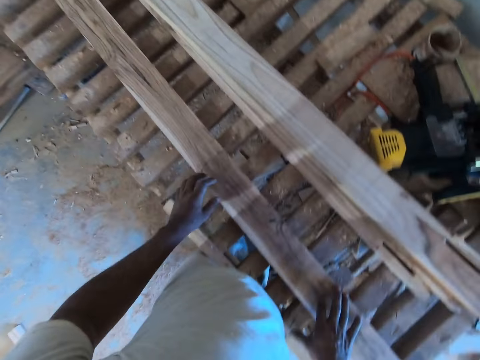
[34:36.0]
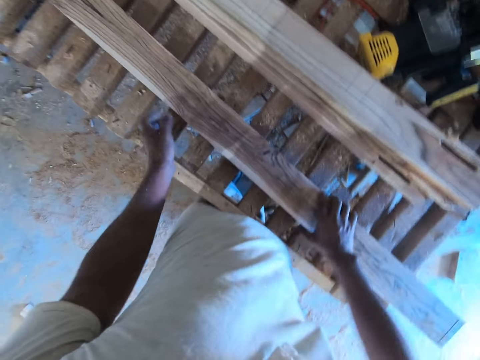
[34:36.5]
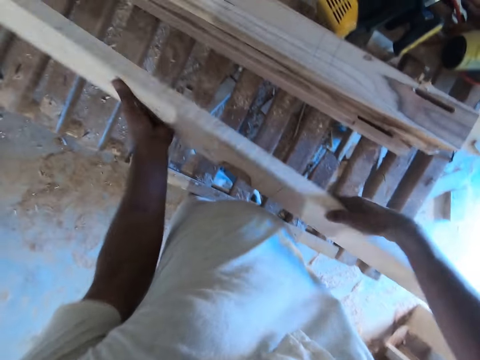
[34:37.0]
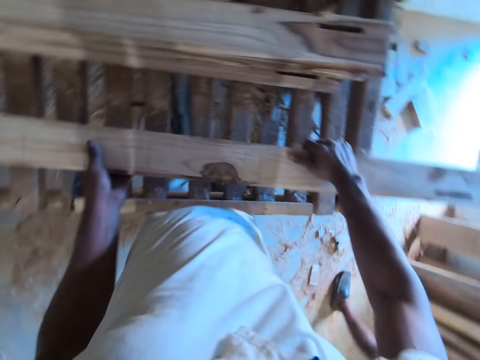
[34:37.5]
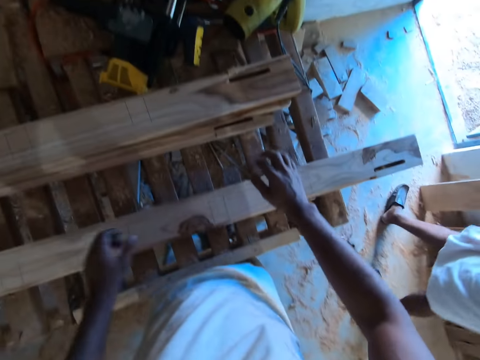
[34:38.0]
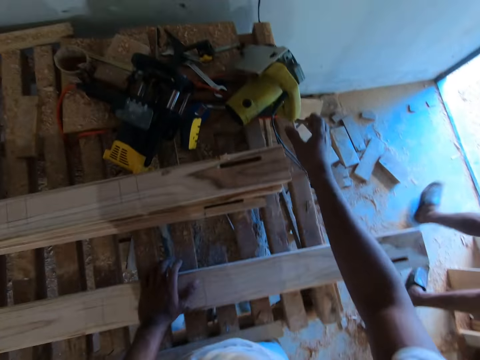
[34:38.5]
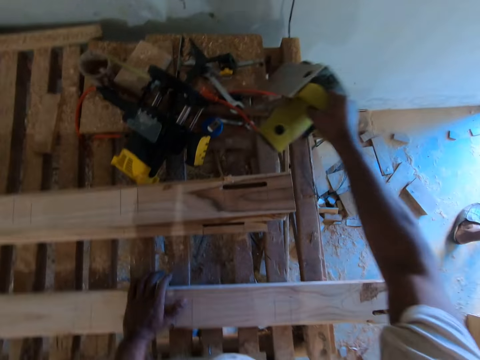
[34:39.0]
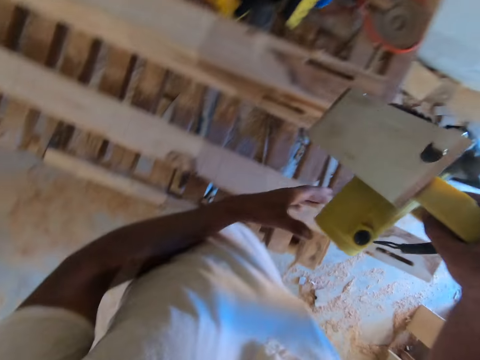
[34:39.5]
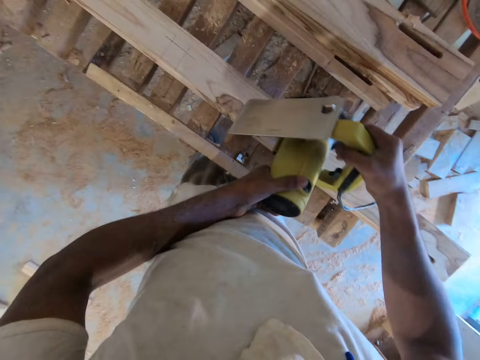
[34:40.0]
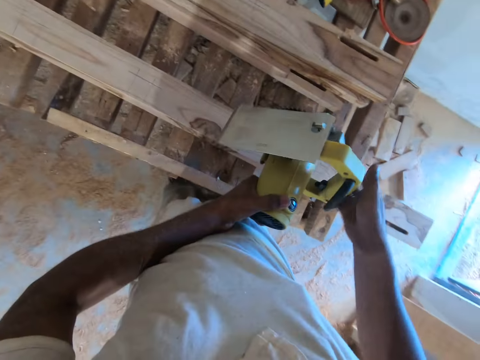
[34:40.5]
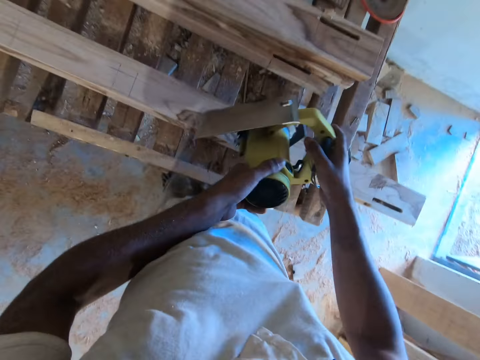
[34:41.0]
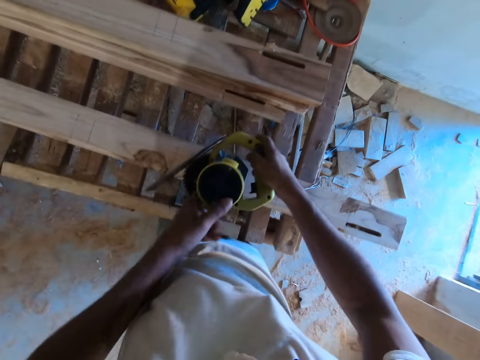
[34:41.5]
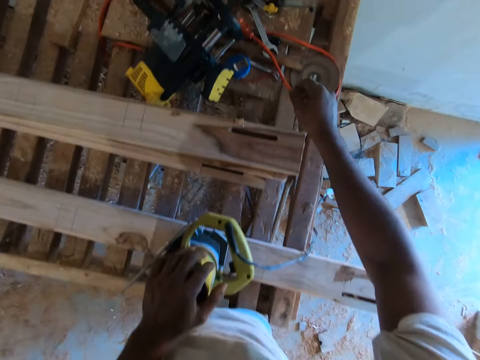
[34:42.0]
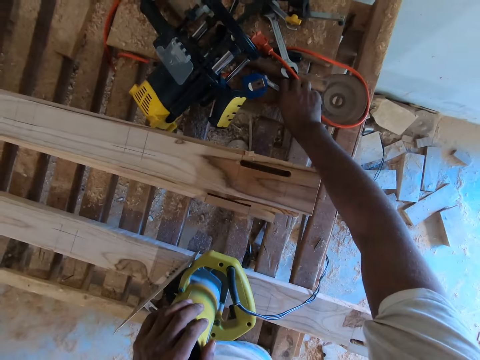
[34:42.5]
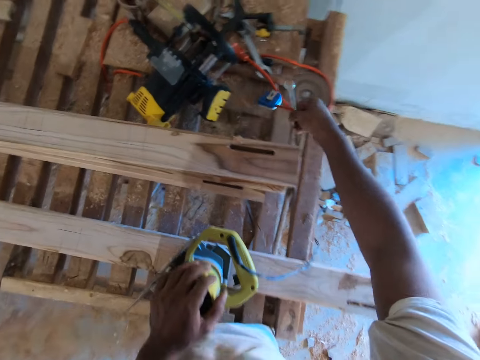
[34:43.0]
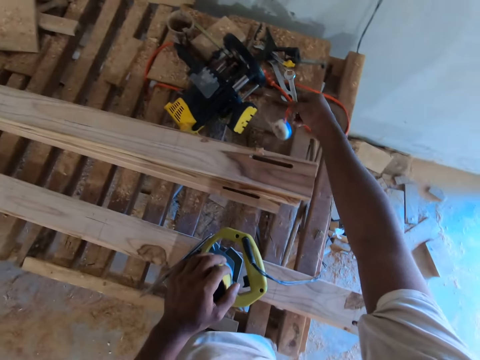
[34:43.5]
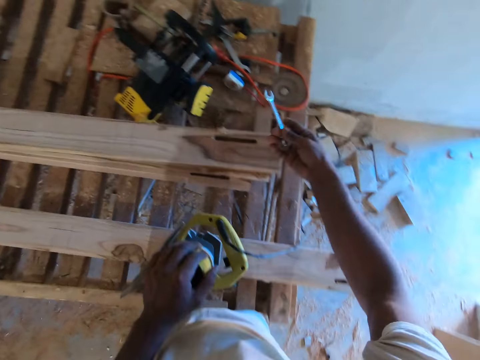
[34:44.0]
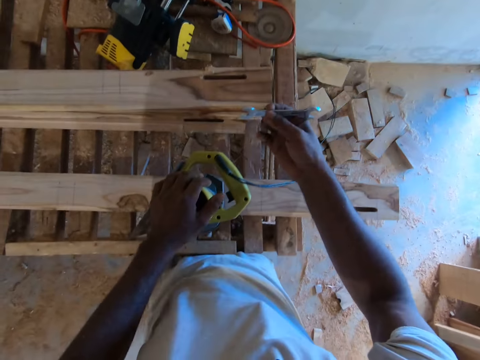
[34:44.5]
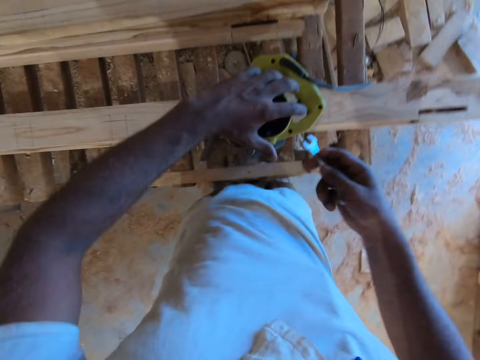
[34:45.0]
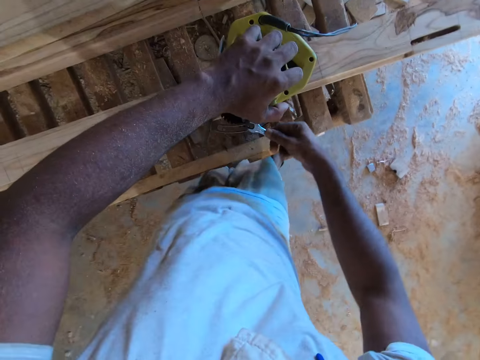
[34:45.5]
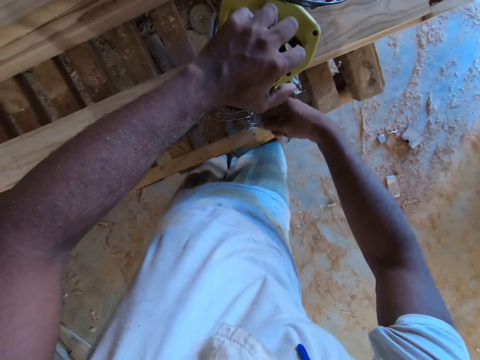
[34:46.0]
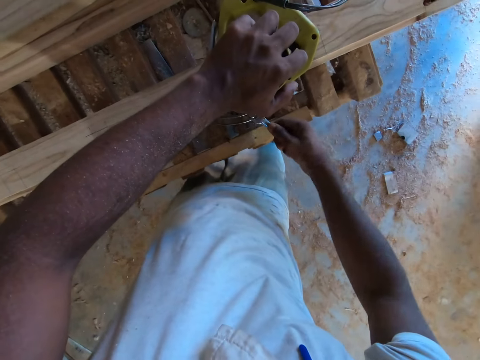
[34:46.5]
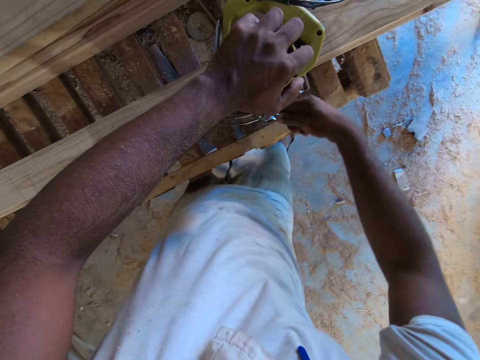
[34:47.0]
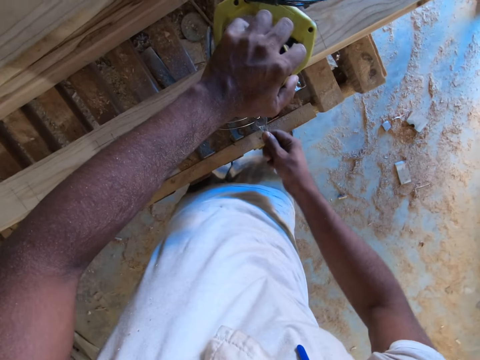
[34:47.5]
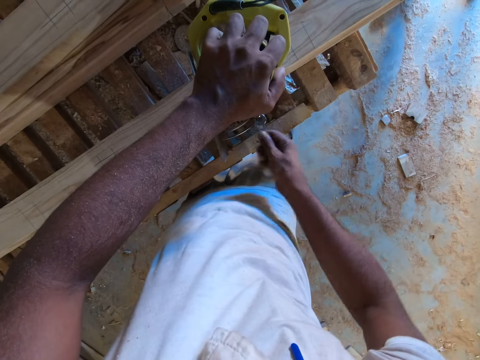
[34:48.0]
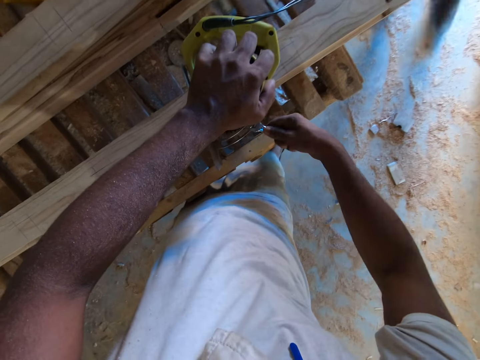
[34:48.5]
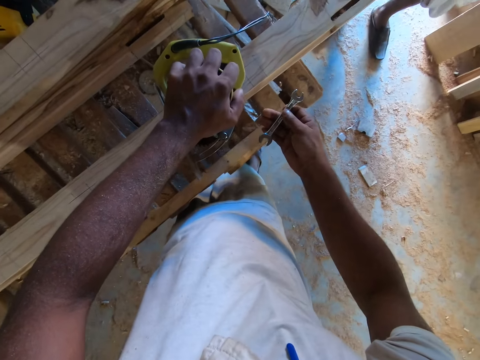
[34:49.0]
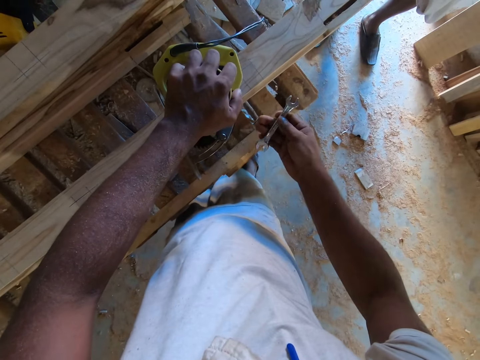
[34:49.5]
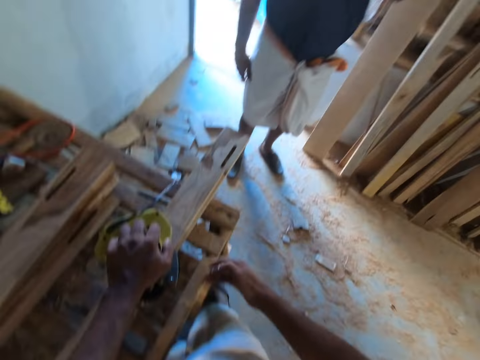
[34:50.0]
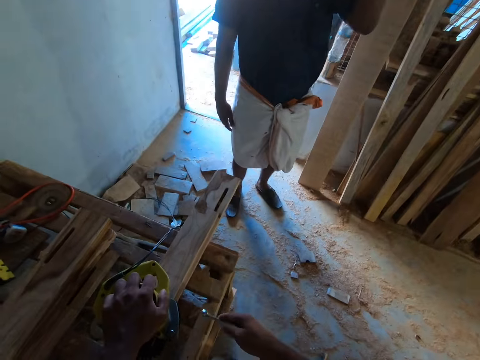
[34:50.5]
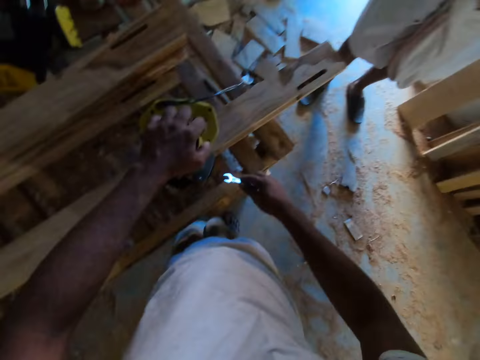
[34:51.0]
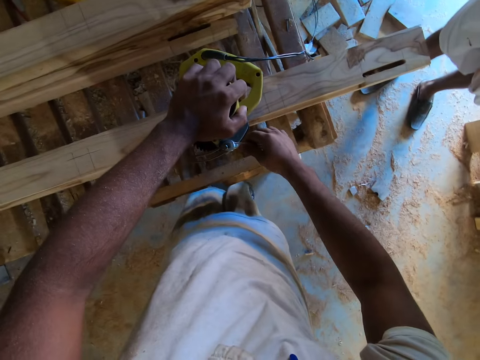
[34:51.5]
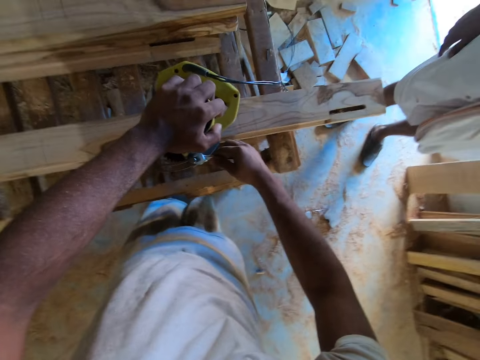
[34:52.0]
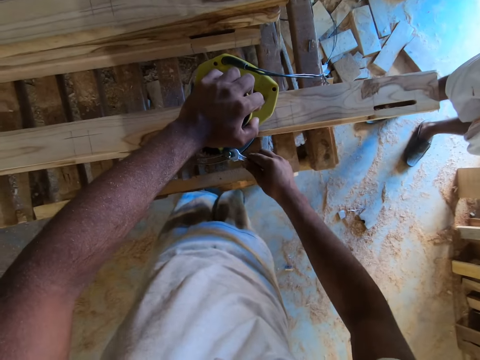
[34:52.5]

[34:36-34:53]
The camera wearer flips the piece of wood from the worktable with both hands. He picks up the hand wood cutting machine or circular saw from the worktable with his right hand. He drops the hand wood cutting machine on the worktable with both hands. He picks up the spanner and the measuring tape from the worktable with his right hand. He drops the measuring tape in his right hand on the table. He fixes the hand wood cutting machine with the spanner in his right hand. He tightens the circular saw. A man interacts with the camera wearer.

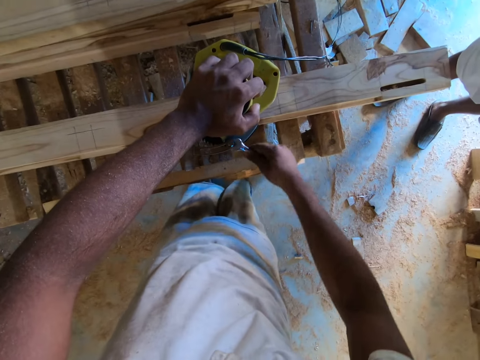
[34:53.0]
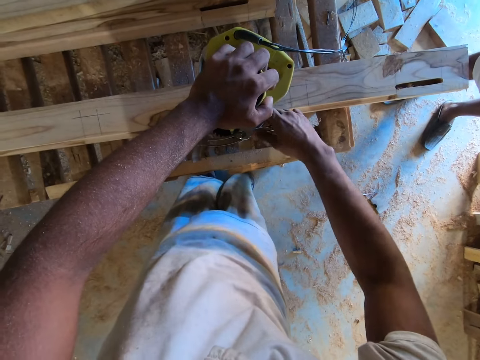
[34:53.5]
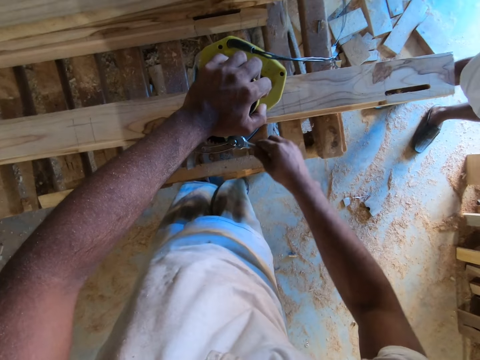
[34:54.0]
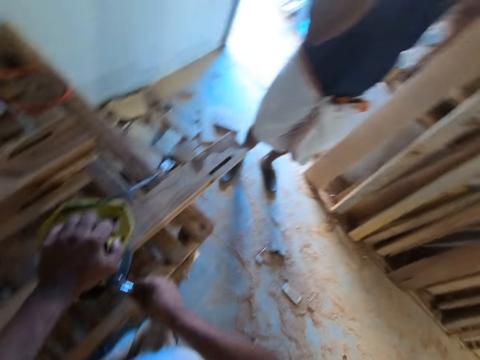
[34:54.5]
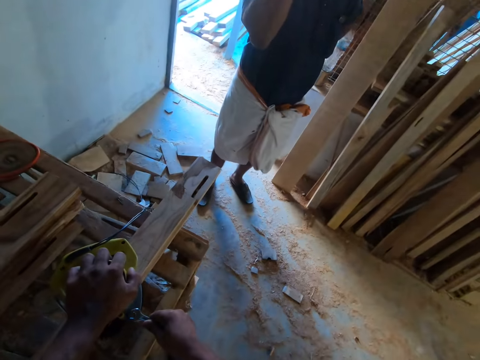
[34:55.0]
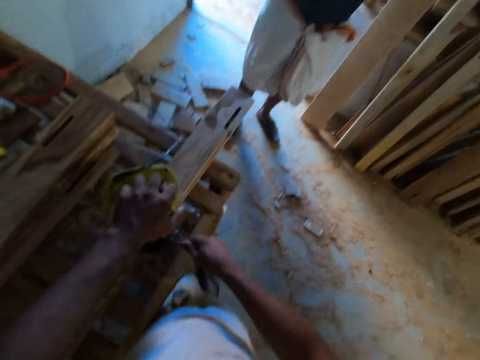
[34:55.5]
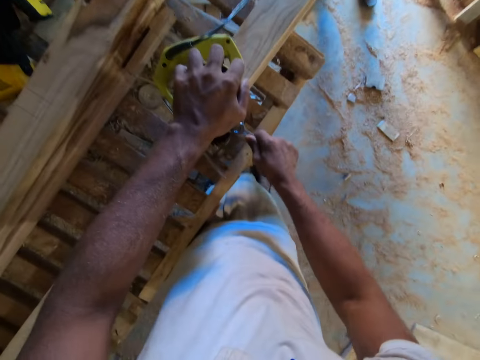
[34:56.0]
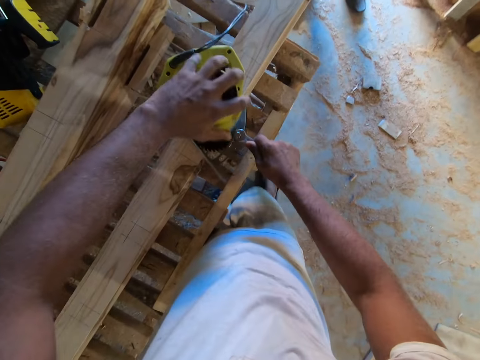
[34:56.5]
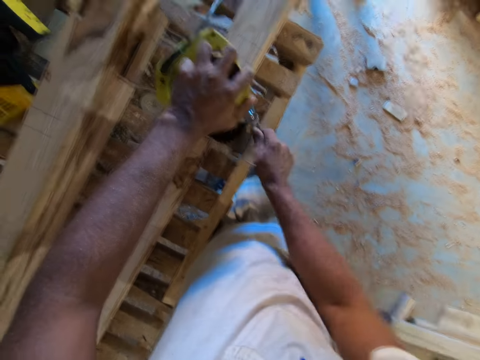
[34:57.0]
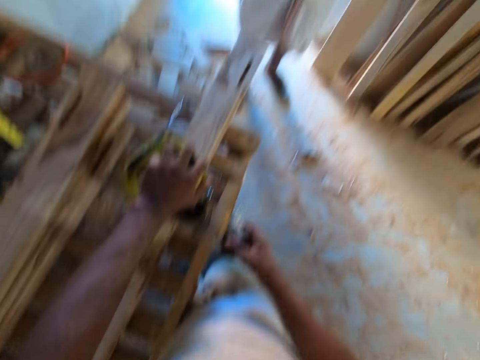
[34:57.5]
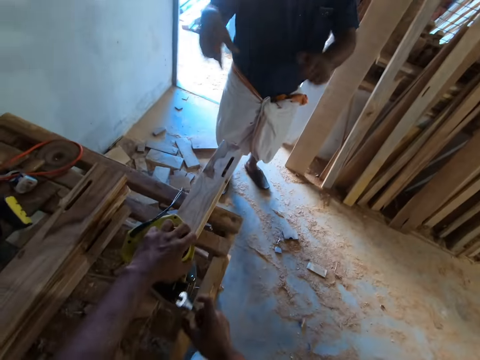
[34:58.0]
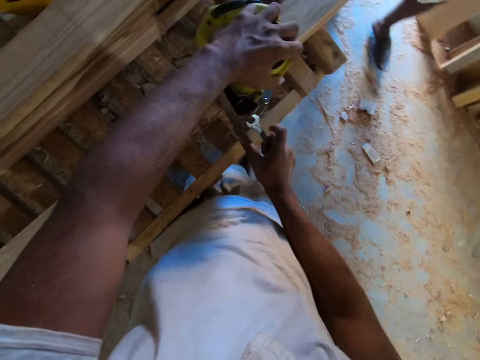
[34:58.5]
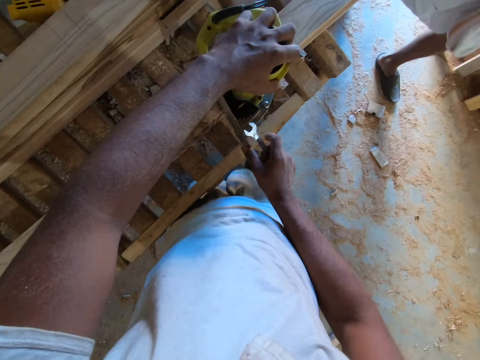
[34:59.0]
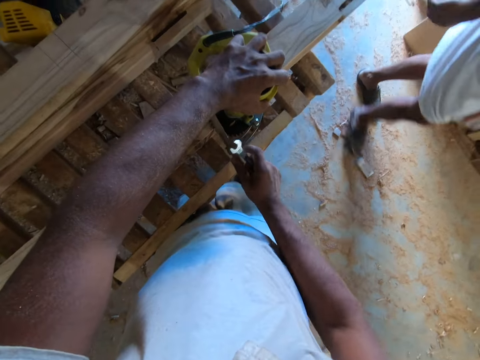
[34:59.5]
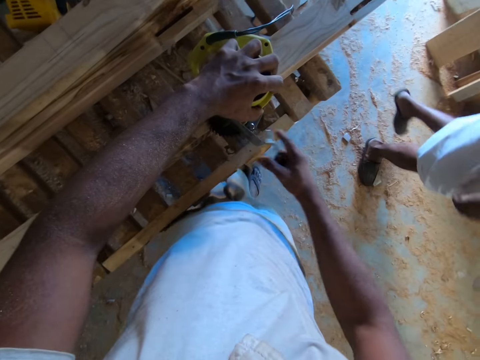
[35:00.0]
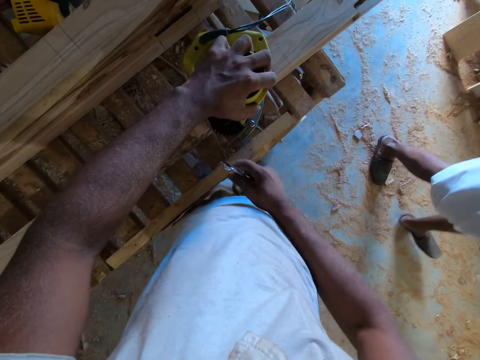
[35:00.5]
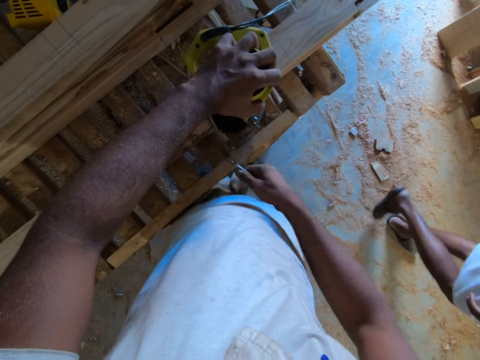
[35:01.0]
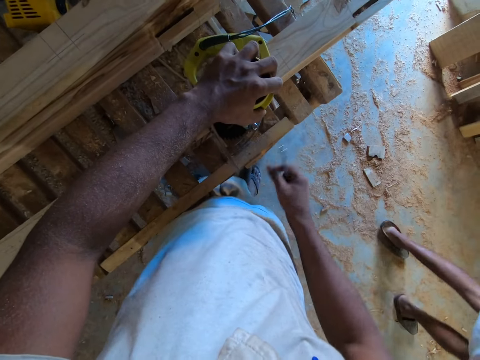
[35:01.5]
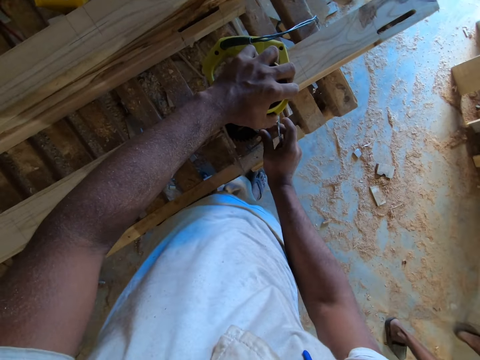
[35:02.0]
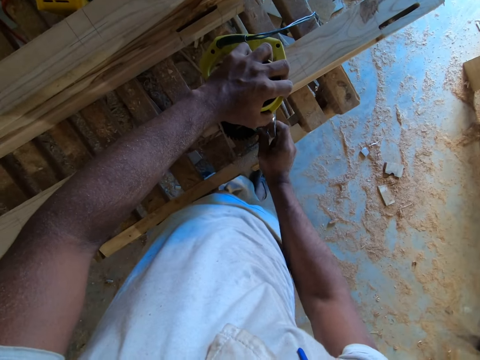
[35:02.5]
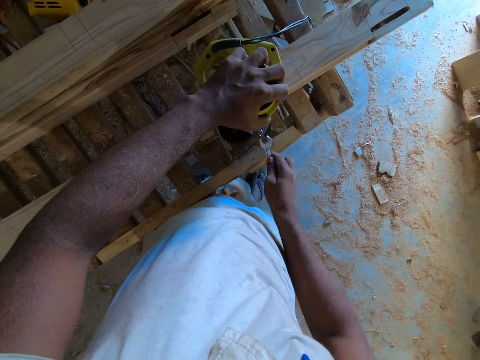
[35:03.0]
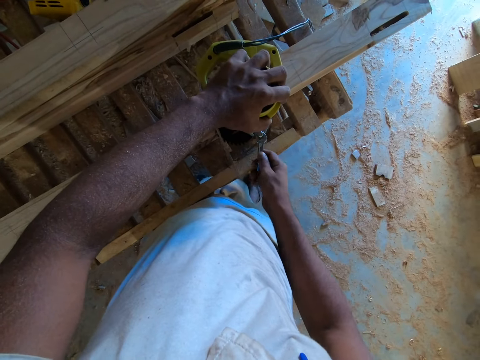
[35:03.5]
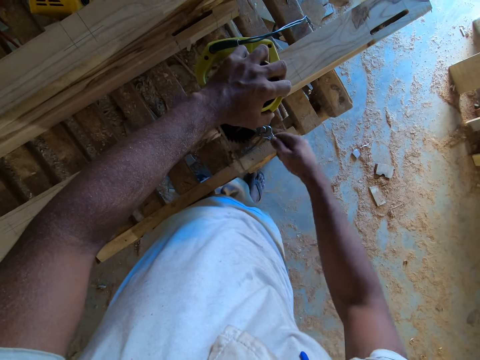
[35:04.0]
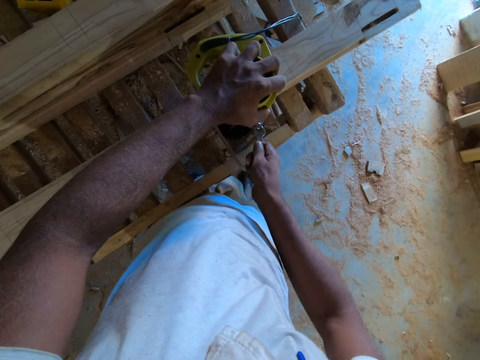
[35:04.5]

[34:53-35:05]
A man walks around. The camera wearer adjusts the circular saw.
